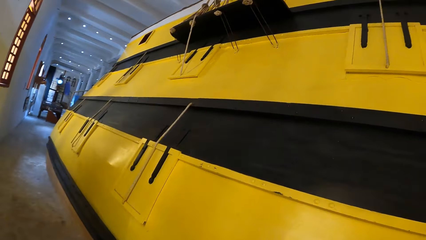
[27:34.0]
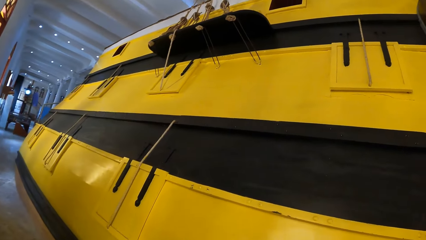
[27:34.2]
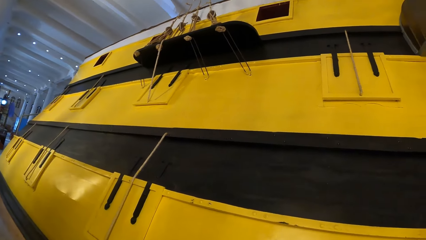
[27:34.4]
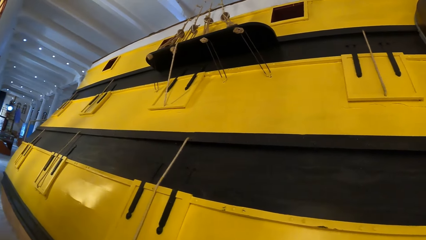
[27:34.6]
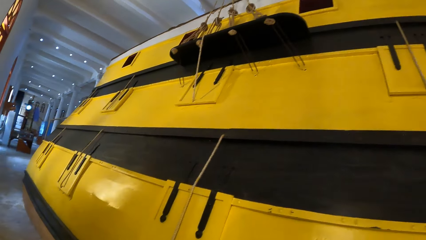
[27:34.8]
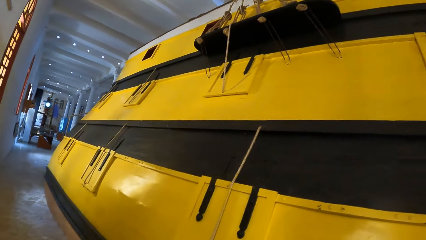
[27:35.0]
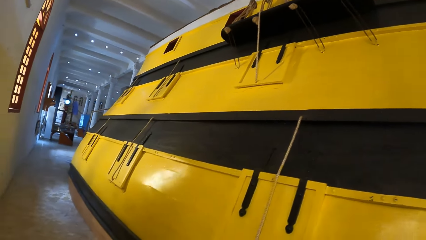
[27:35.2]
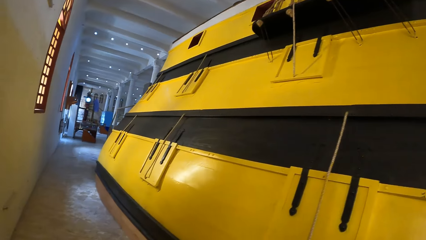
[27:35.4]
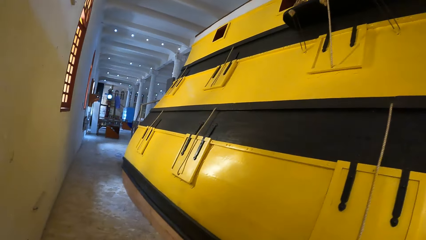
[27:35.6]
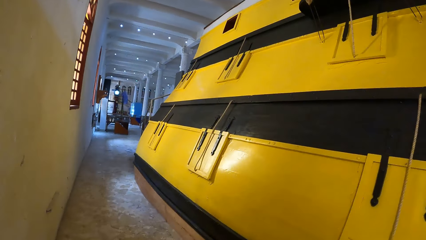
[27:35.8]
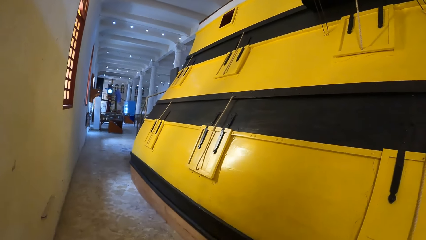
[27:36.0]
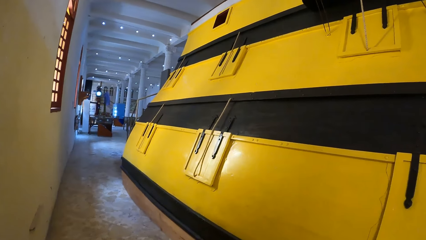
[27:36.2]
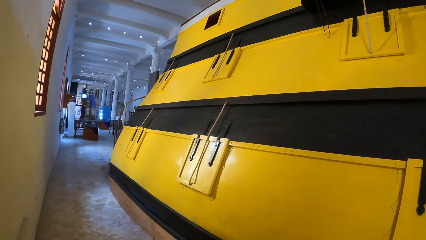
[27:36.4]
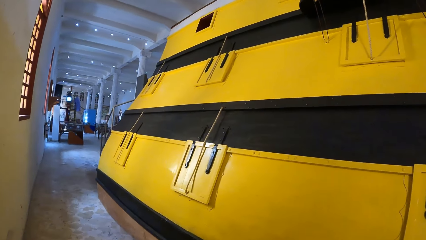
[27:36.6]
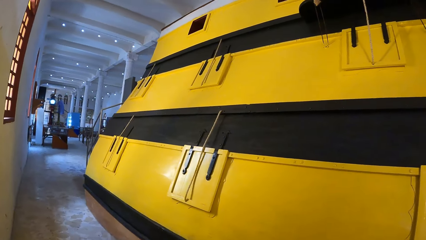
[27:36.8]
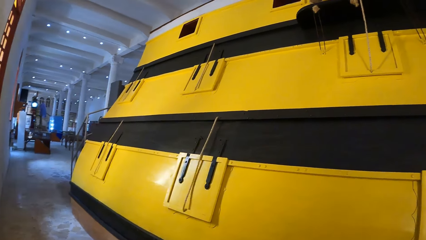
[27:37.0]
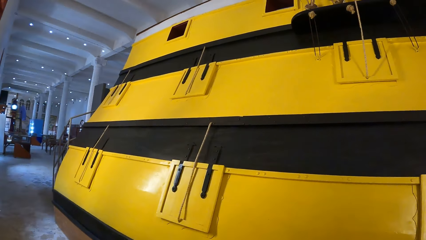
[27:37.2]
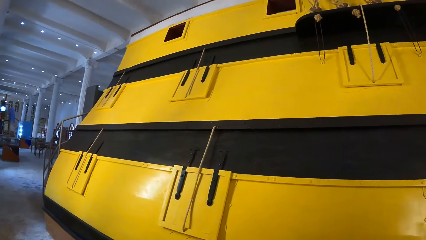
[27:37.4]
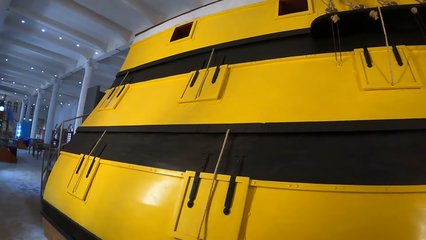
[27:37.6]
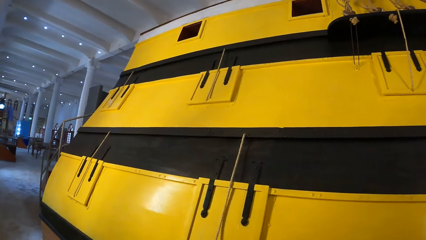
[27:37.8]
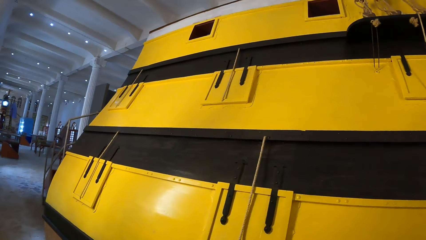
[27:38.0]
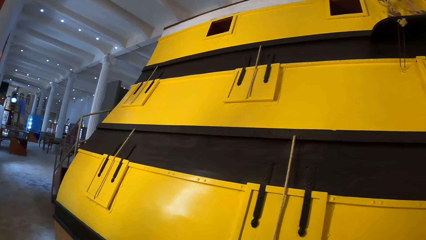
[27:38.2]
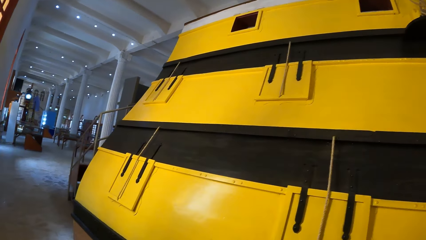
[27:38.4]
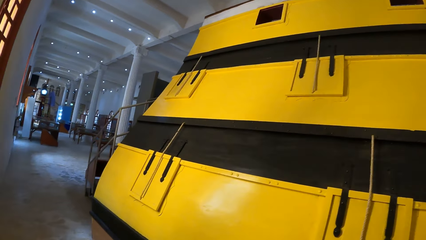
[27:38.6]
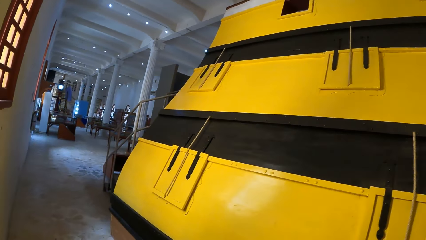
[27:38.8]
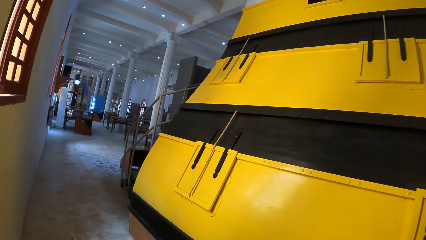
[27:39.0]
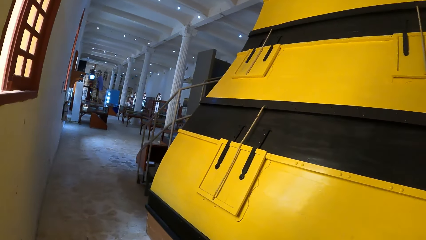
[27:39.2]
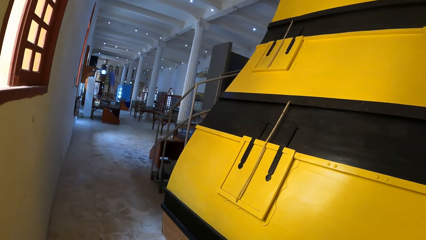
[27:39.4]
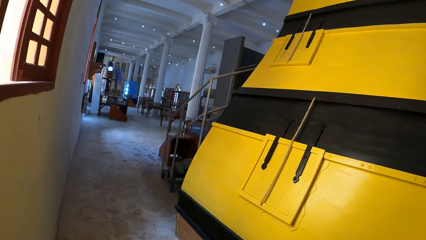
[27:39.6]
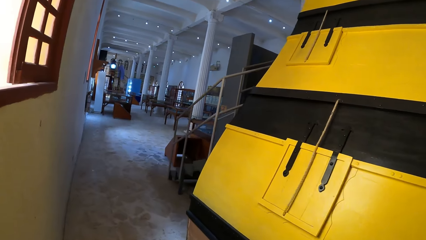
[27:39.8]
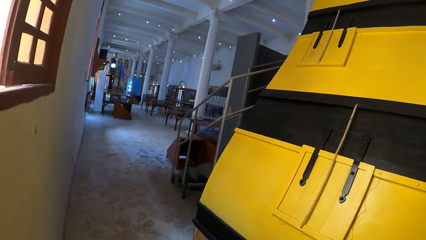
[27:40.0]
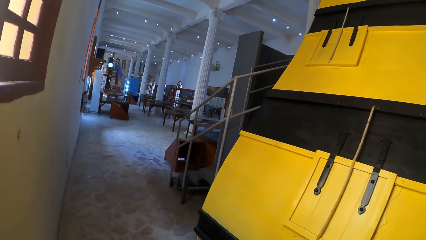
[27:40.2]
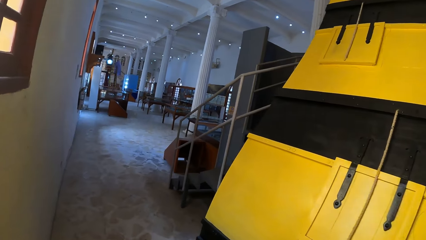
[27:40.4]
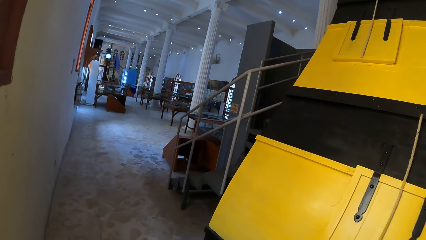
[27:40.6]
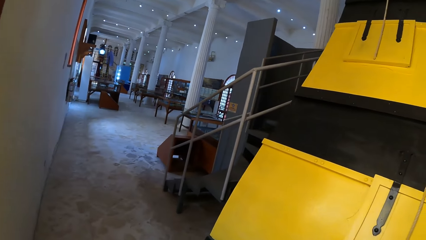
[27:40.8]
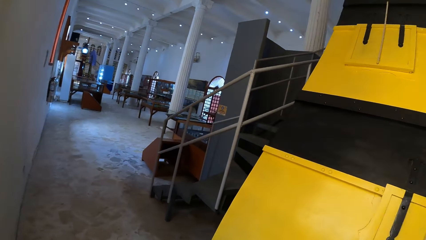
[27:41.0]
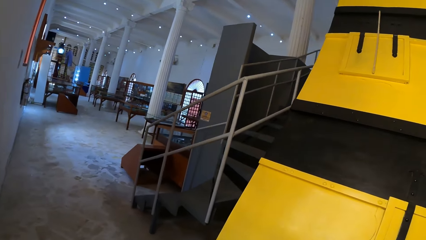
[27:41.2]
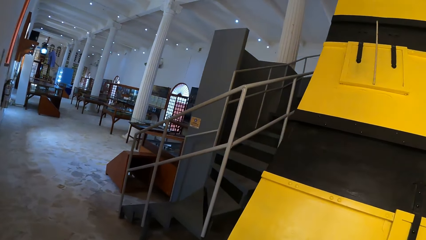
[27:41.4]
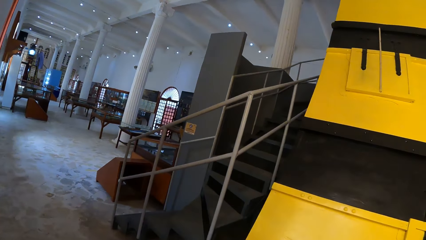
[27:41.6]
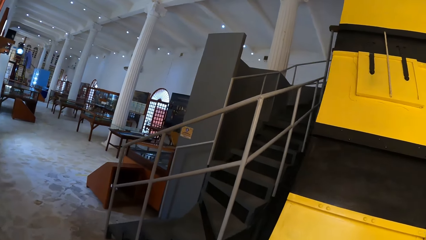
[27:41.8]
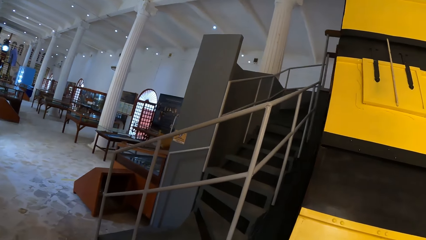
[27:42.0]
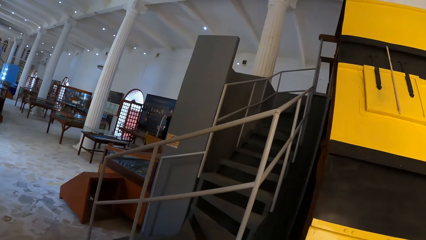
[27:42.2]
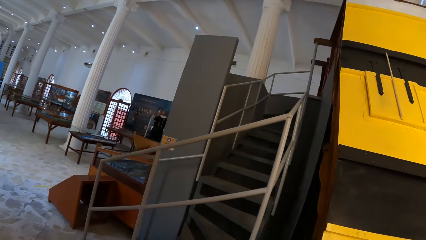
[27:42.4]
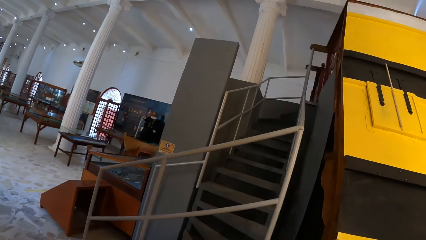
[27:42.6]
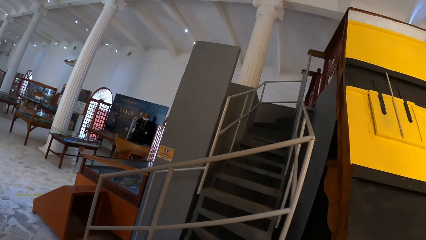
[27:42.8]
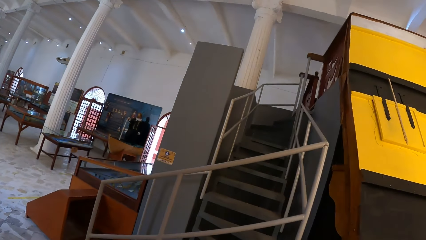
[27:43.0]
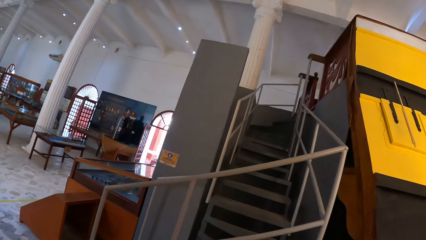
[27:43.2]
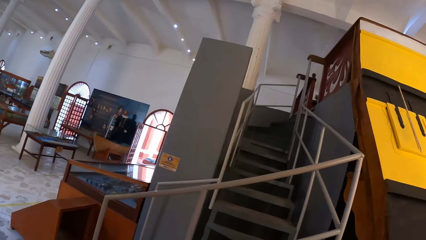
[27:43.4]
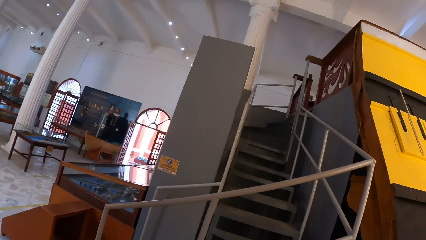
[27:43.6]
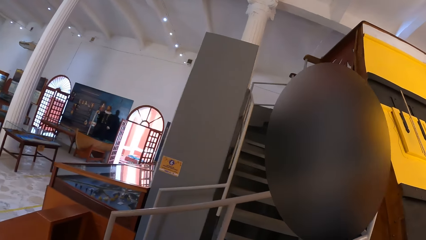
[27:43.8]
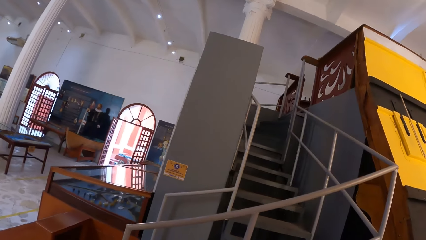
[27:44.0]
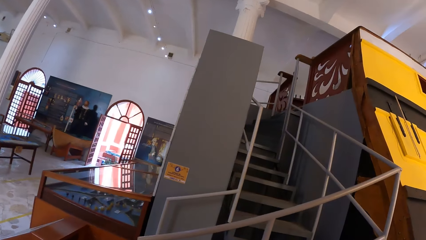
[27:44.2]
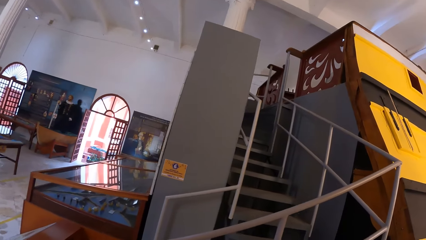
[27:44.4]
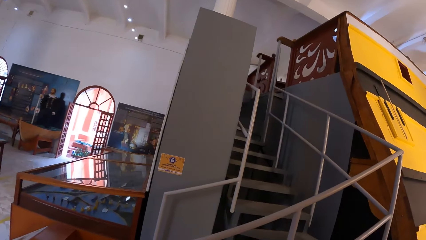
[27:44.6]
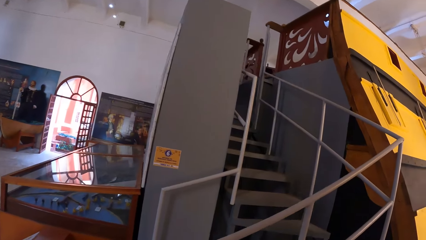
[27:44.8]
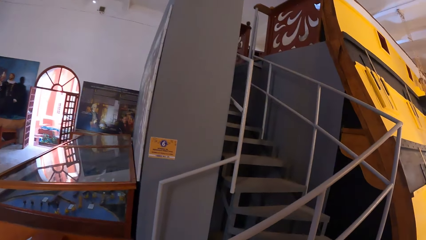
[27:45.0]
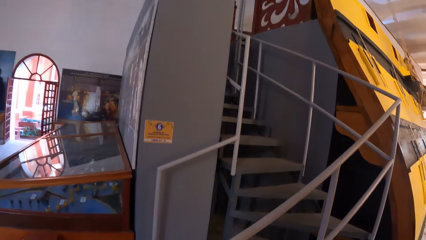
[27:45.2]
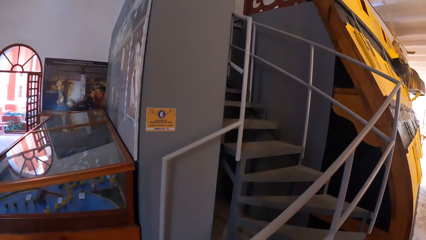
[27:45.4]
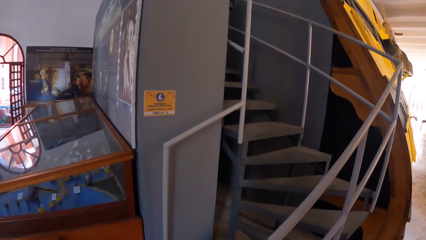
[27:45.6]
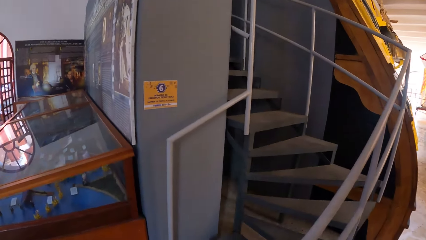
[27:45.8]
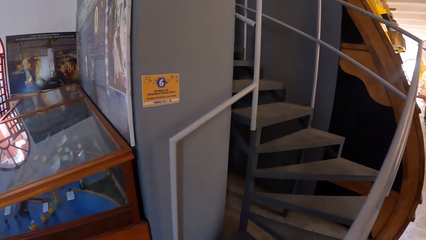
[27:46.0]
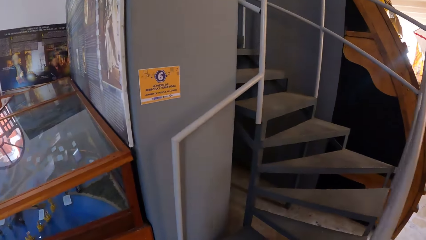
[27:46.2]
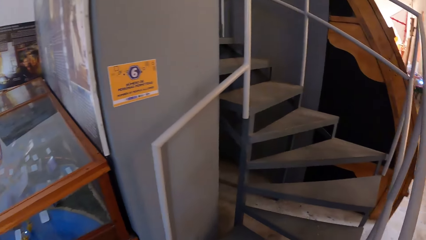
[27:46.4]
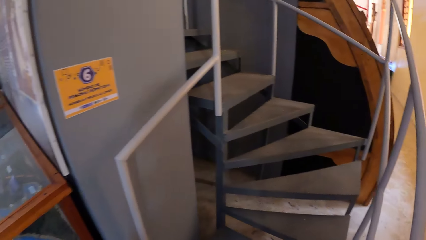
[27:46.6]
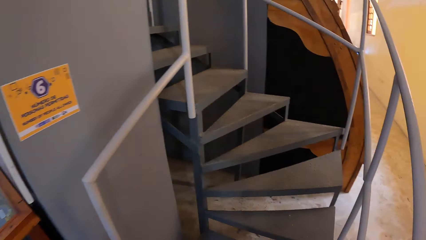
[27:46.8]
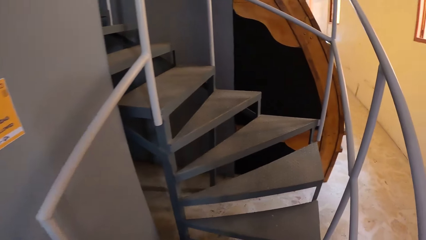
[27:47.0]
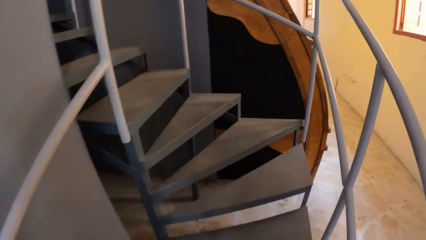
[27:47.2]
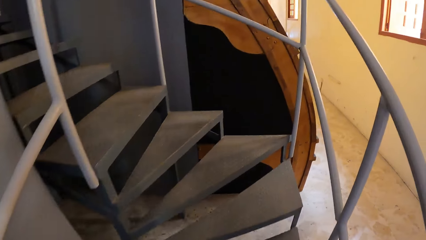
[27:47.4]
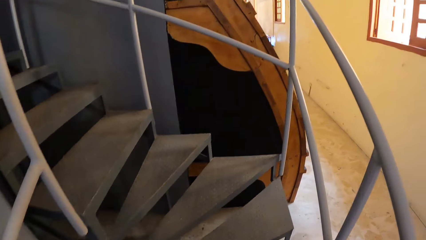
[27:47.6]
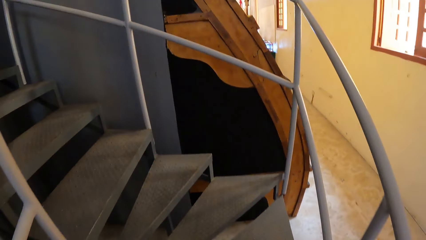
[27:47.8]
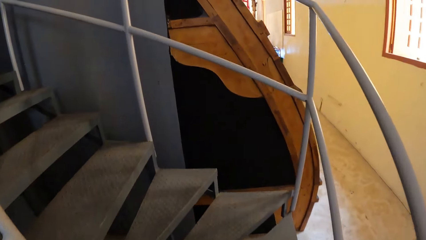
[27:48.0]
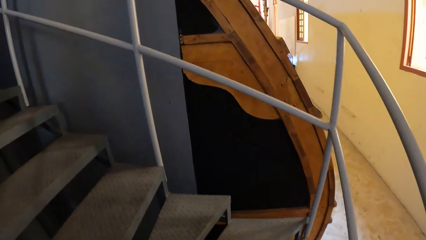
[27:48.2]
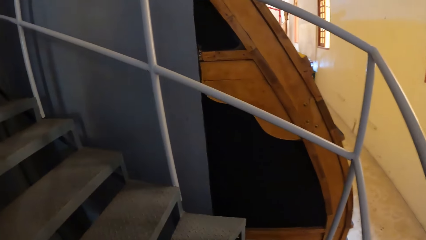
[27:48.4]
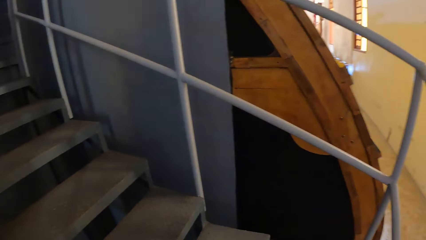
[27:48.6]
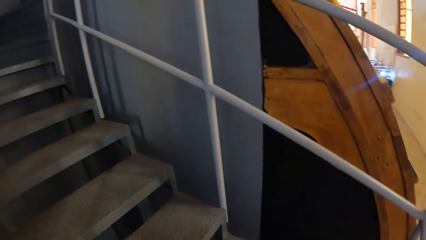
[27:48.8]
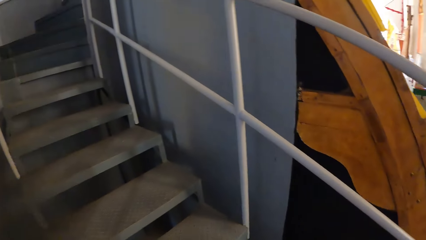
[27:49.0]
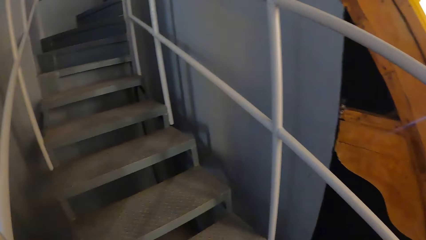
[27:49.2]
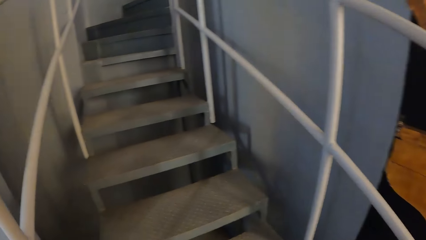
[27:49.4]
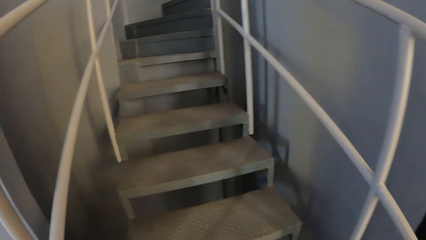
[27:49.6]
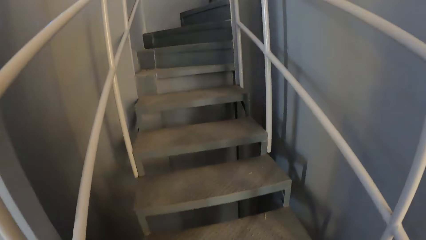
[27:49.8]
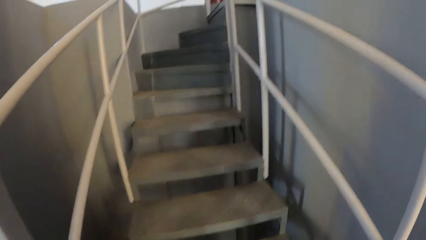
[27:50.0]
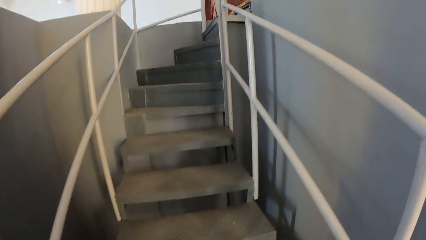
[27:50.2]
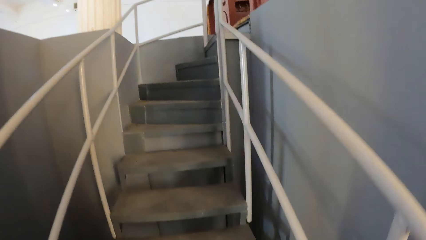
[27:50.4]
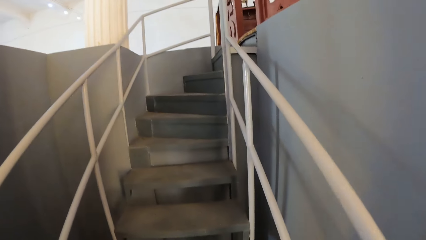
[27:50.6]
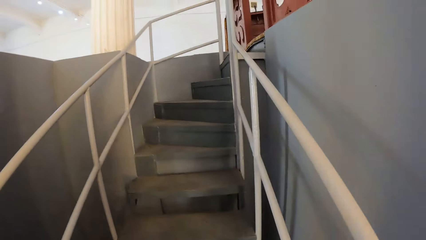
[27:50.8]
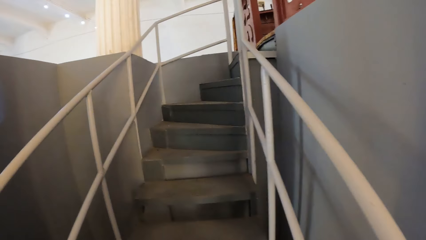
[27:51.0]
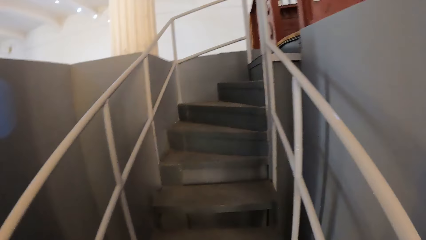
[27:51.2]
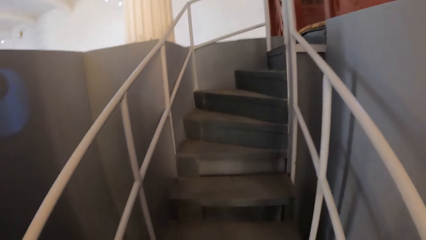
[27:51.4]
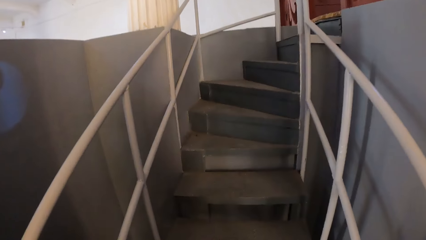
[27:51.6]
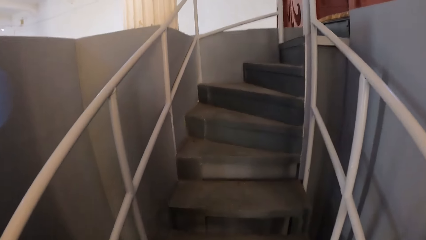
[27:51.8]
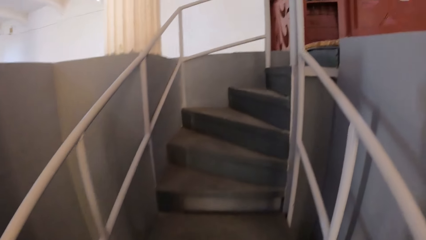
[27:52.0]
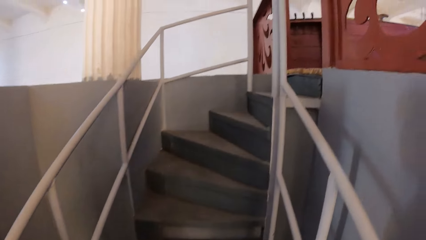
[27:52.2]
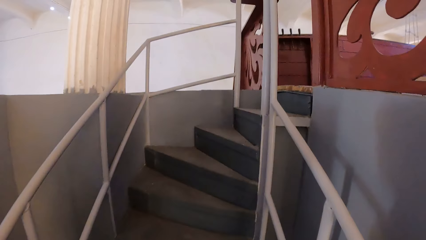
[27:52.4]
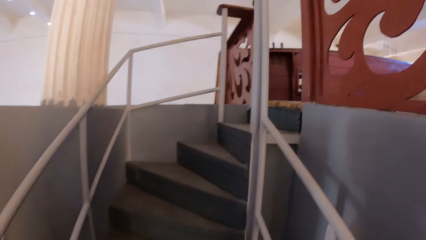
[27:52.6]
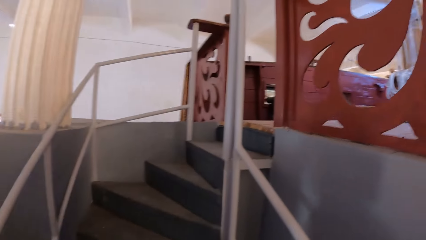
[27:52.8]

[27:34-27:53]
The camera wearer walks in the room. They climb up a staircase.
